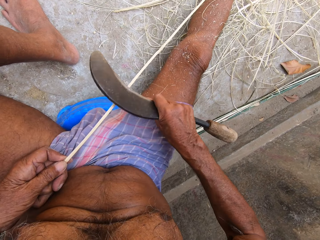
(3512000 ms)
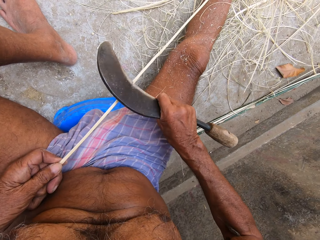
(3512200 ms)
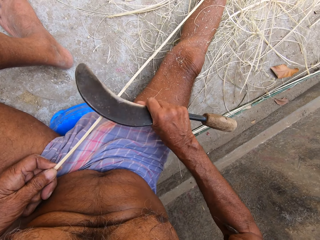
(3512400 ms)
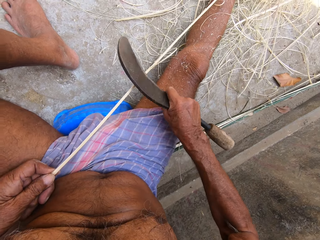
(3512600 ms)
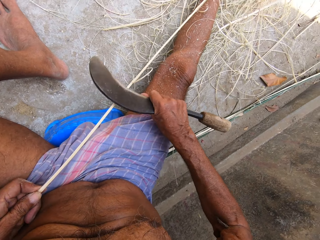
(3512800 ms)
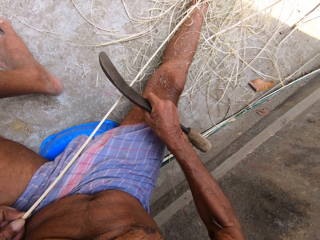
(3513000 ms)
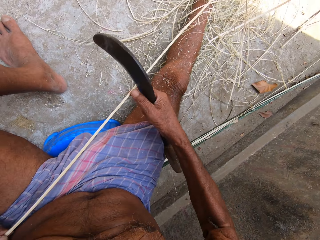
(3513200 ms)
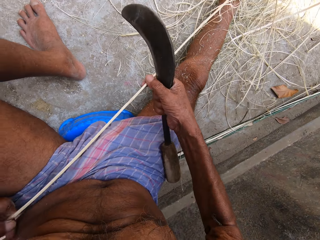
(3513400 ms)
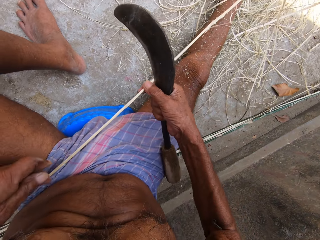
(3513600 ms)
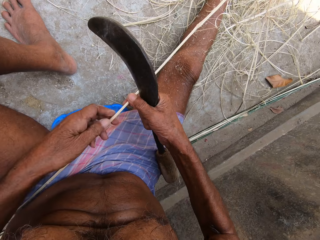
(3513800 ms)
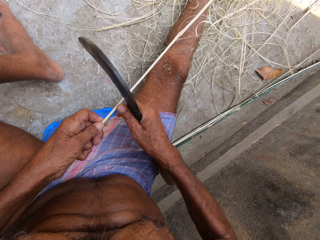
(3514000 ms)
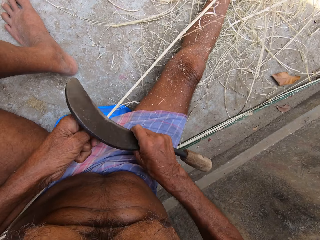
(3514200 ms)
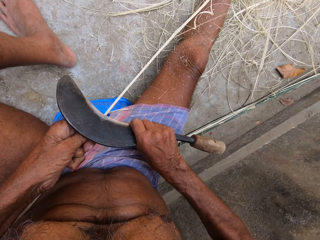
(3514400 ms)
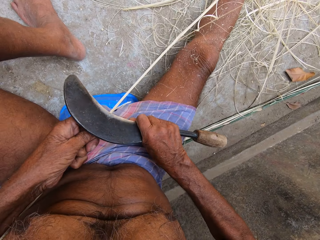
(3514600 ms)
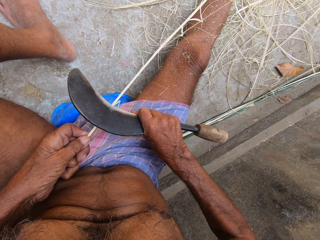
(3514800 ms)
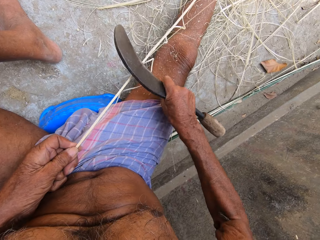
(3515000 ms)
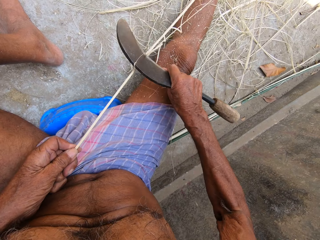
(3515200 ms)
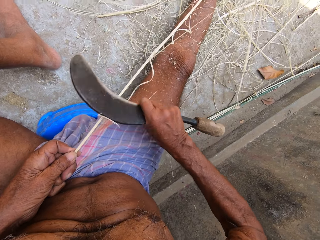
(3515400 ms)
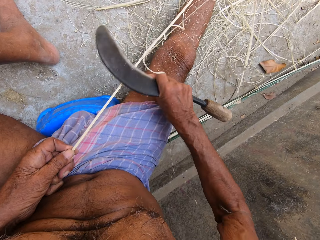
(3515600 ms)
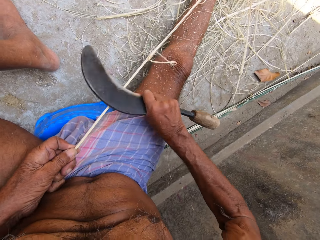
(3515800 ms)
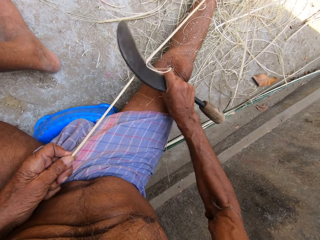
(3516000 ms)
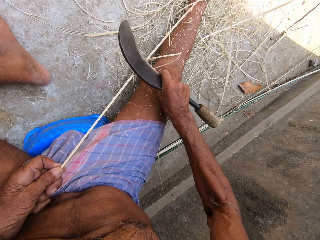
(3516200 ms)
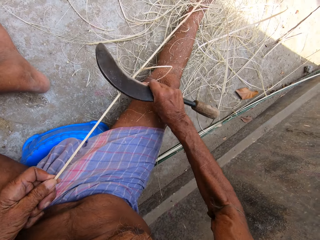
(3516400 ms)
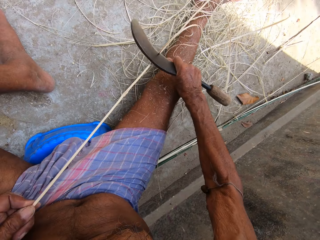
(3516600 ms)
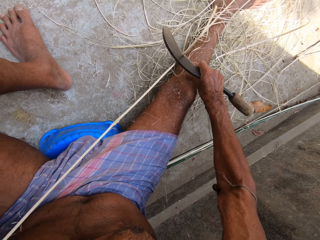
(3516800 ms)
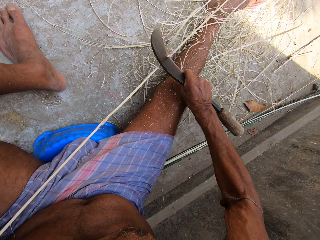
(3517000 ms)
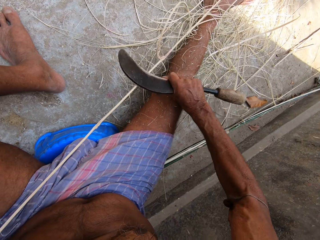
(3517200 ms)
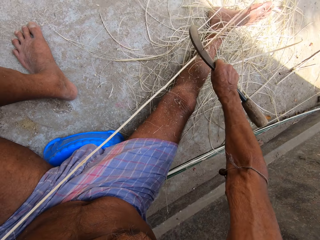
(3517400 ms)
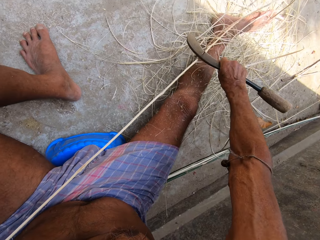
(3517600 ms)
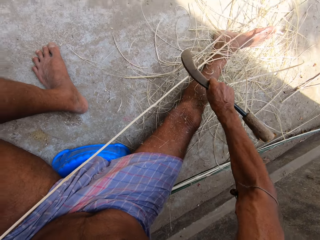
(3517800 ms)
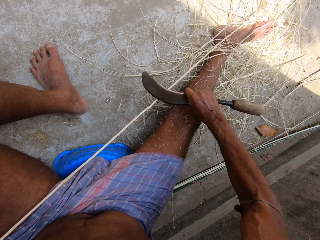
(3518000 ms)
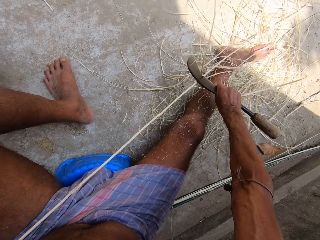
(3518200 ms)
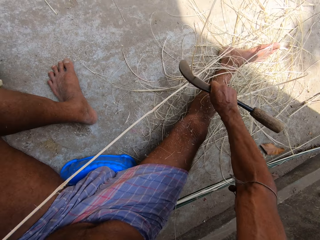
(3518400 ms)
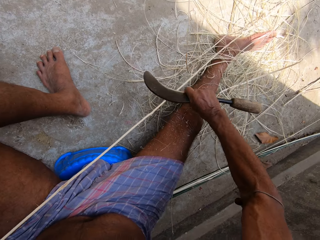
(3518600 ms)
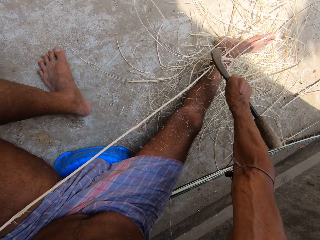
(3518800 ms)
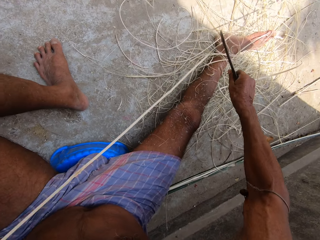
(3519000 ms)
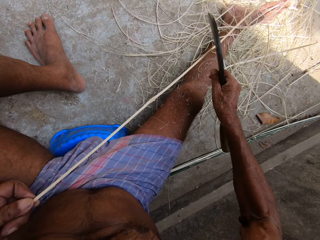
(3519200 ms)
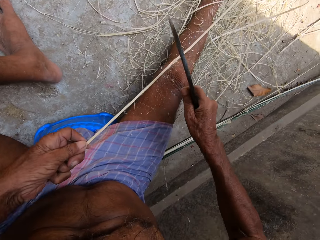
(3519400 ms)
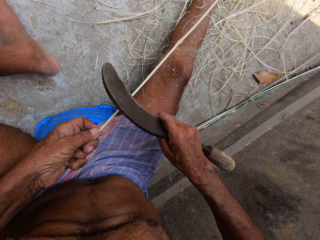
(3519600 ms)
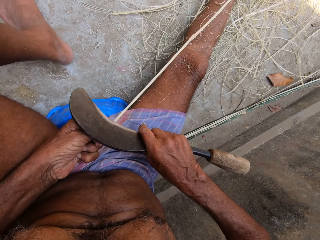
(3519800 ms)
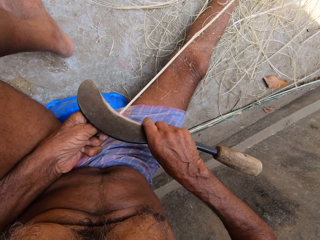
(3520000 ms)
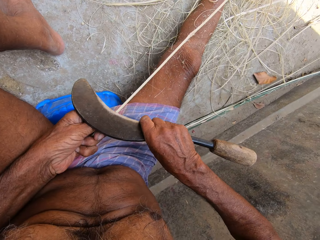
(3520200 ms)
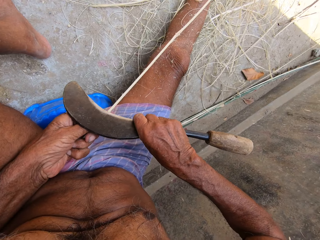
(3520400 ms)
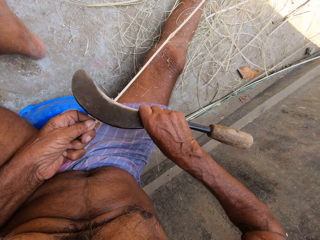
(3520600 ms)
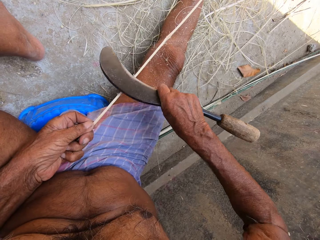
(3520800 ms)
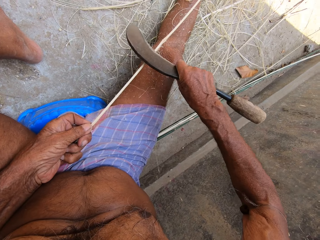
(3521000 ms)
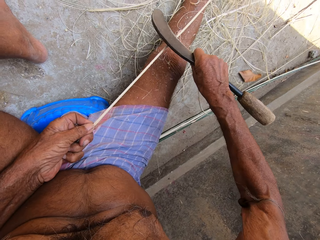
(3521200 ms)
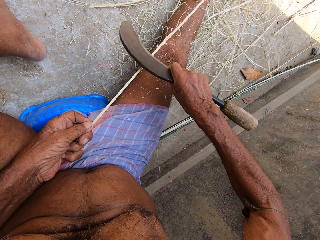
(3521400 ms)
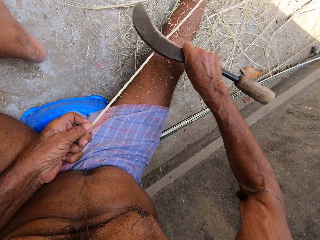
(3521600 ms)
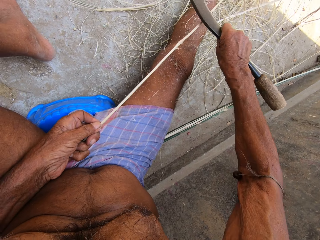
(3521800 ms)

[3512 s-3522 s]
The camera wearer adjusts the stick in his hands. He scrapes raffia from the stick in his left hand with the sickle in his right hand. He sharpens the stick with the knife.

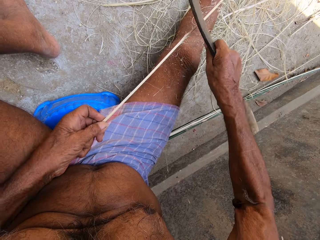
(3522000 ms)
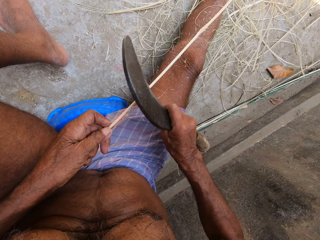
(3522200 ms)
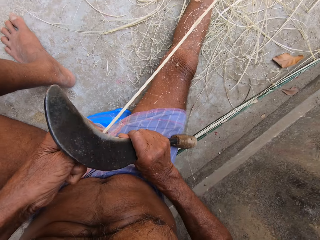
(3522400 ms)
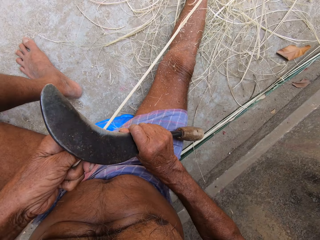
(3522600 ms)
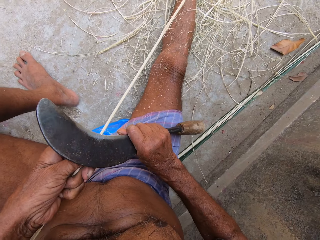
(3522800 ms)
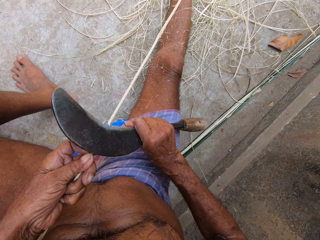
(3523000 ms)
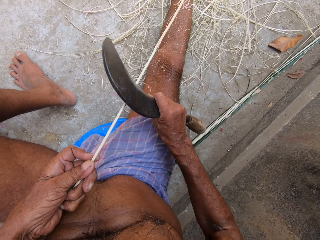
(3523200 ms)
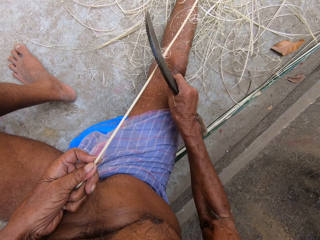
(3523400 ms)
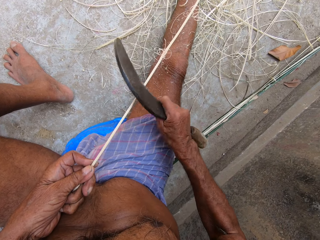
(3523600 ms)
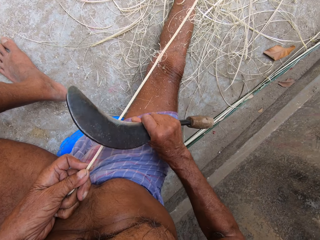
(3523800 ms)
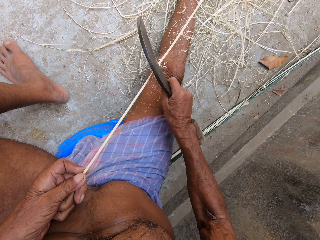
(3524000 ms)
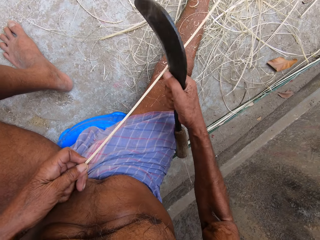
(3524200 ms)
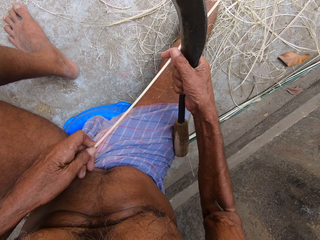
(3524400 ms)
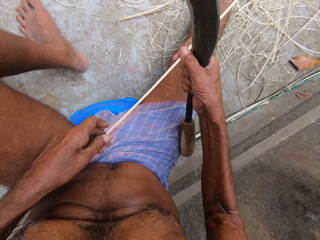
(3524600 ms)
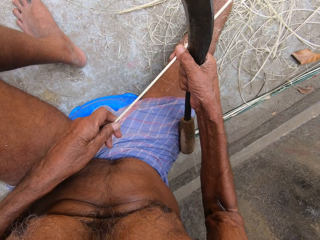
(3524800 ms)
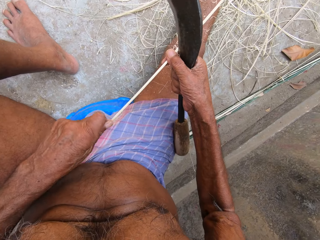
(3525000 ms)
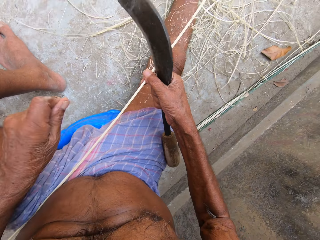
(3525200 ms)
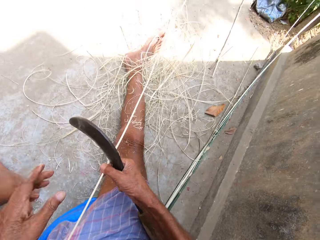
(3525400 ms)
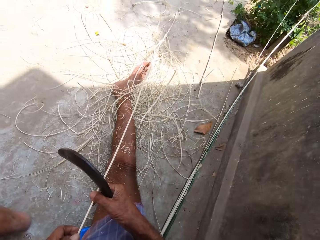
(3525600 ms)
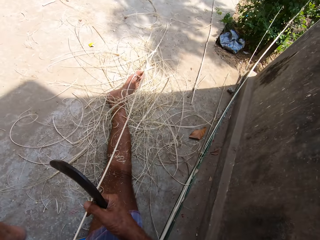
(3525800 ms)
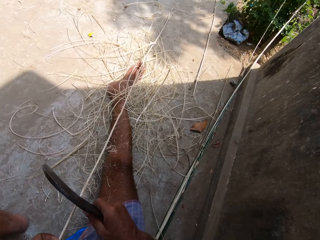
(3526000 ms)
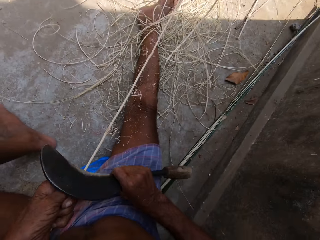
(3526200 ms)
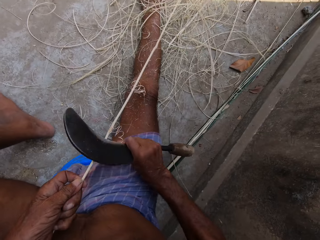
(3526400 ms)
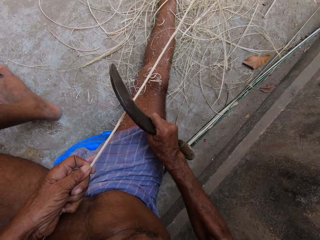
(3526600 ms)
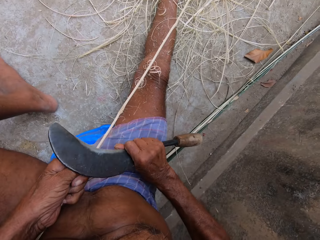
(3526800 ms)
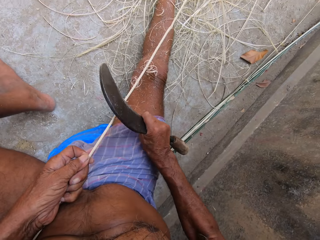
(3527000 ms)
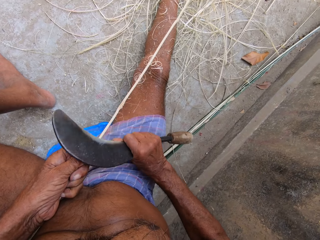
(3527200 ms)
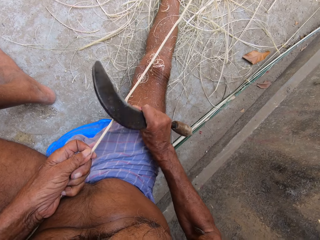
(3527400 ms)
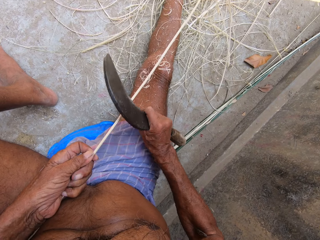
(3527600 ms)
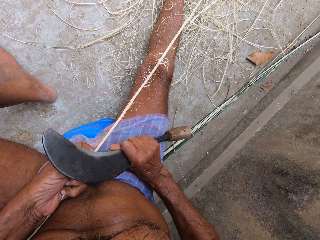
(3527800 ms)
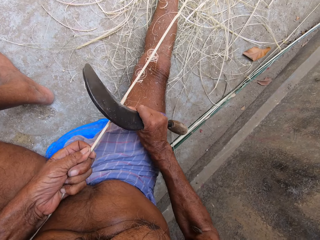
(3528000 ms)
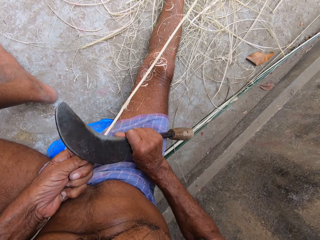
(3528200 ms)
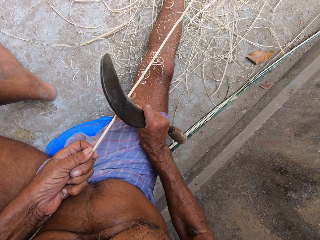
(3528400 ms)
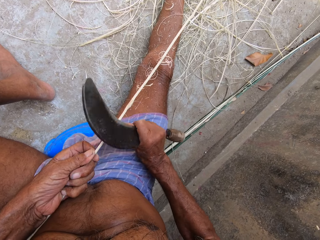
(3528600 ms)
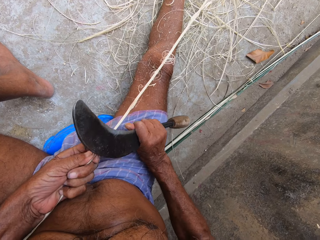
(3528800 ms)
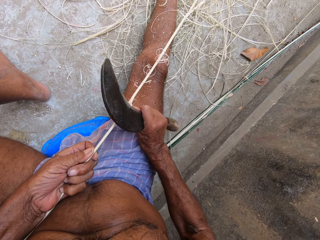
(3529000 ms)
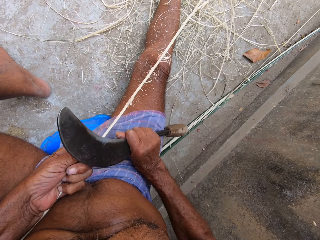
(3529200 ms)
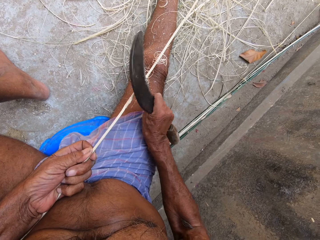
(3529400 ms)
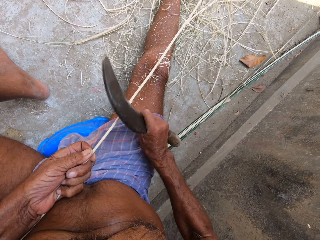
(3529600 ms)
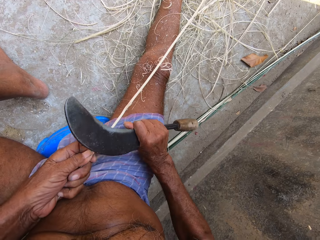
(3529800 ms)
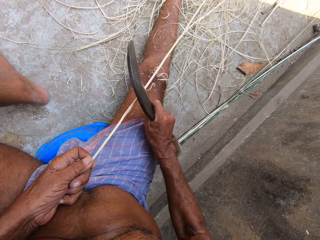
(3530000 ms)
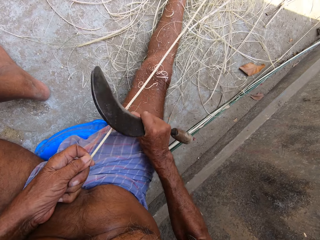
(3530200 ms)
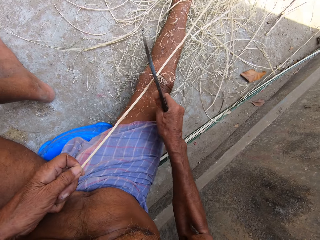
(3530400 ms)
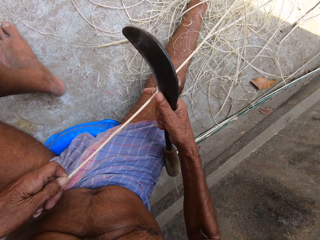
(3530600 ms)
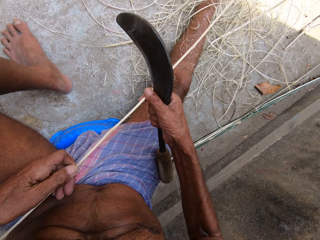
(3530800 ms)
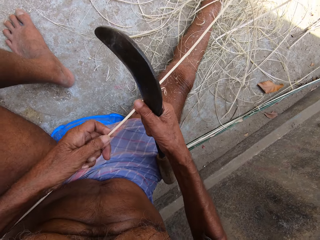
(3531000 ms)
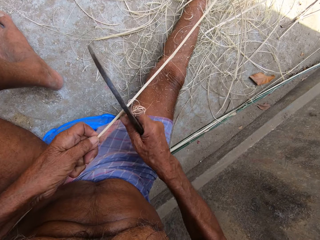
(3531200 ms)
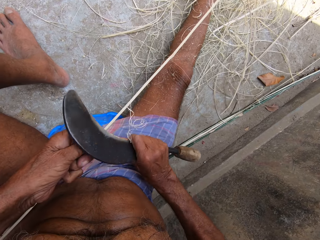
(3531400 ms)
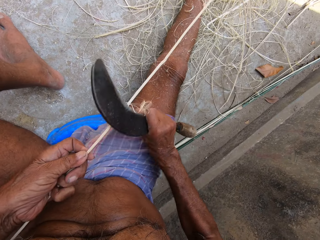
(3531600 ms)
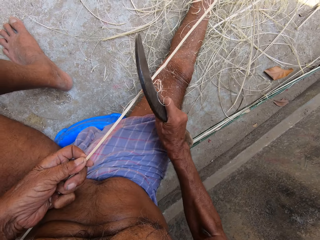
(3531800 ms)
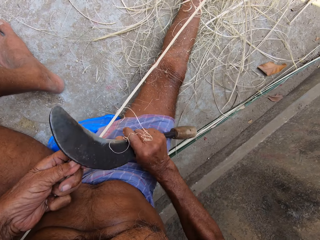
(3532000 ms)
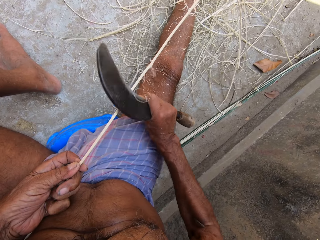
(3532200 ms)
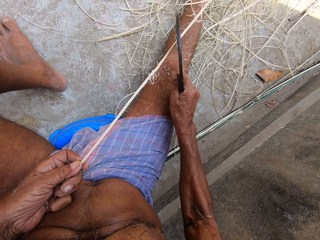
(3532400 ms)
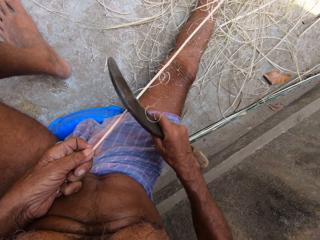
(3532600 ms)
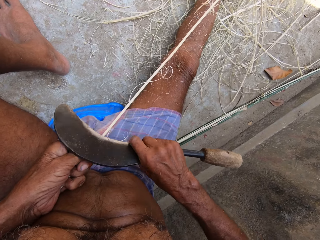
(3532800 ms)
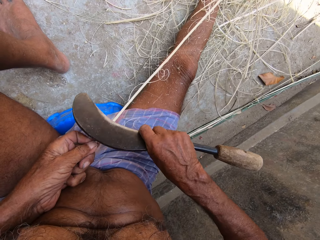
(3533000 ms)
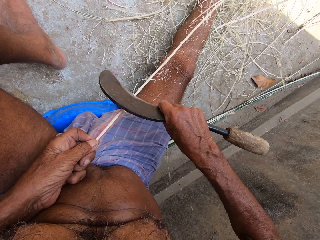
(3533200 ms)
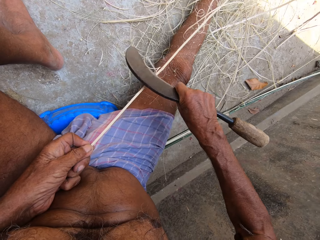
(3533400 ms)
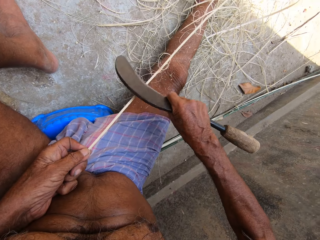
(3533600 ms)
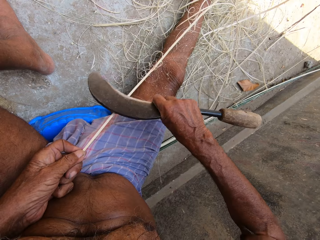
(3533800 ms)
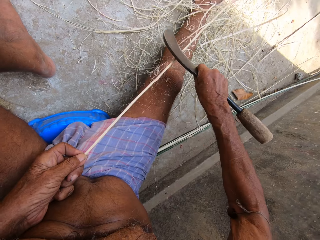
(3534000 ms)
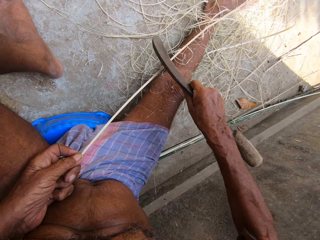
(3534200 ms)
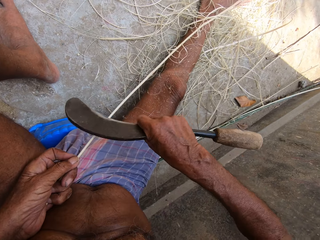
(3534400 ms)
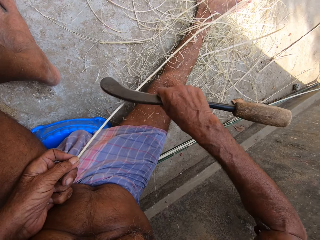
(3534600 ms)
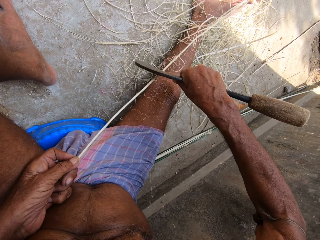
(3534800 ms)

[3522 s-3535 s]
The camera wearer adjusts the stick in his hands. He holds the stick with his right hand. He scrapes the bamboo stick with the hand sickle in his right hand. He adjusts the bamboo stick in his hands. He holds the bamboo stick with his right hand. He scrapes the bamboo stick with the hand sickle in his right hand.
